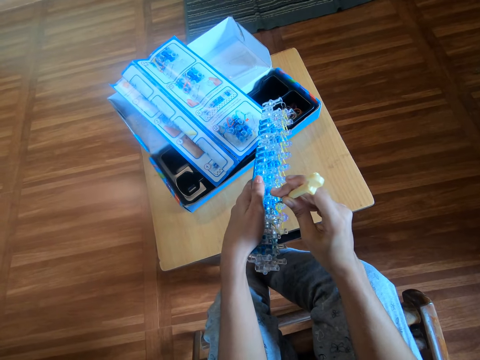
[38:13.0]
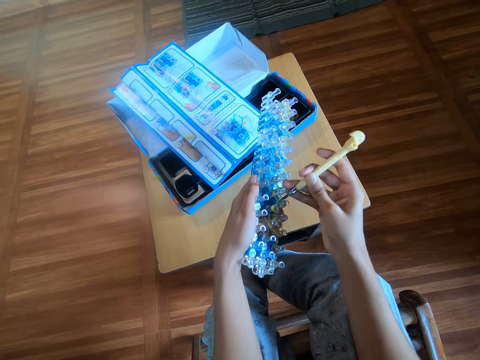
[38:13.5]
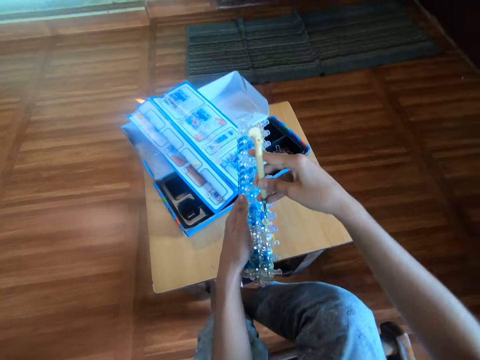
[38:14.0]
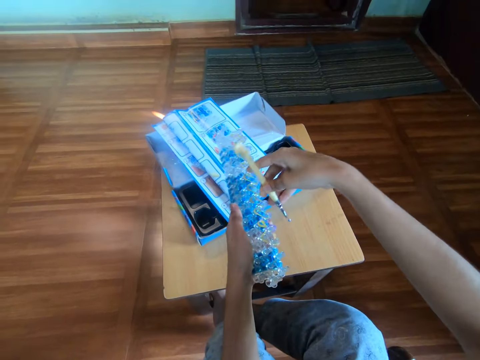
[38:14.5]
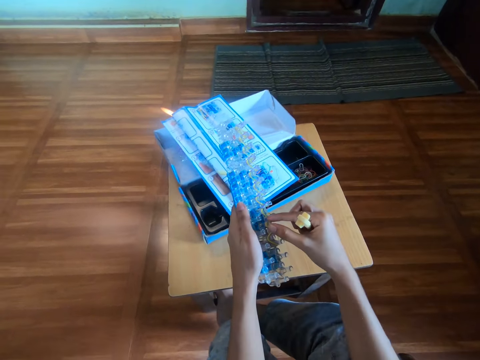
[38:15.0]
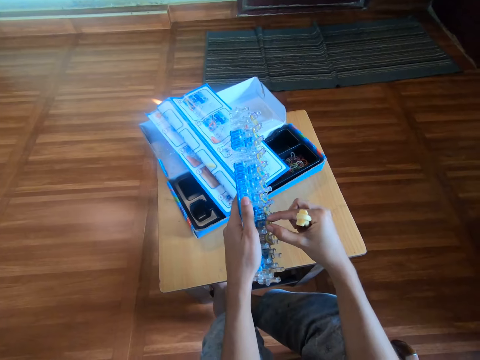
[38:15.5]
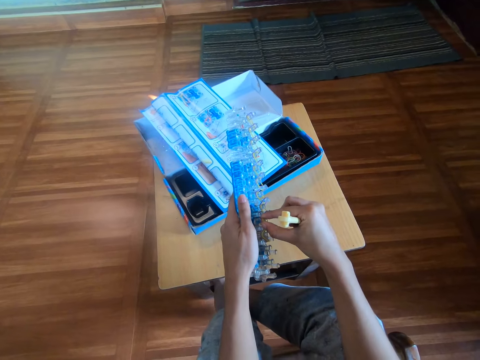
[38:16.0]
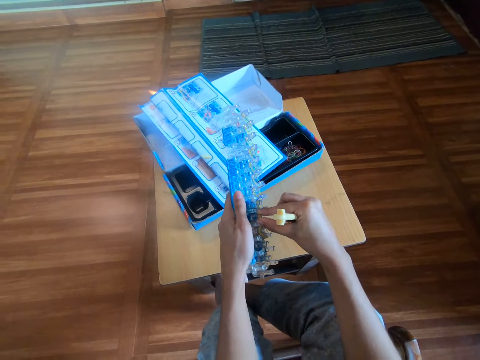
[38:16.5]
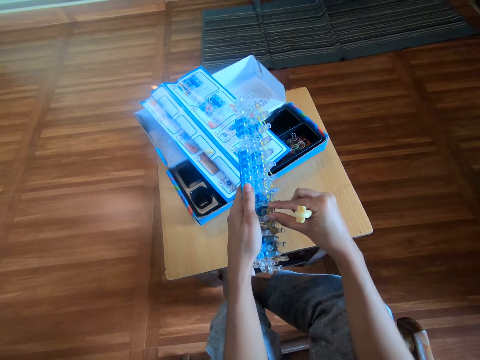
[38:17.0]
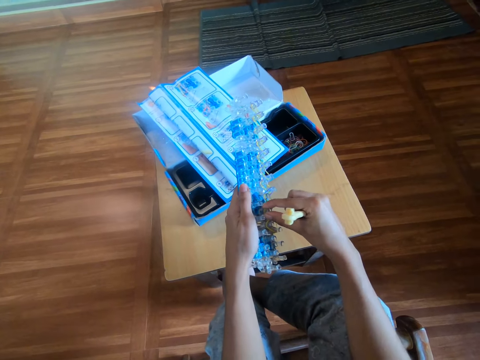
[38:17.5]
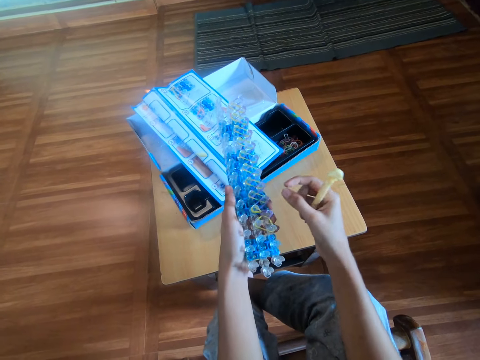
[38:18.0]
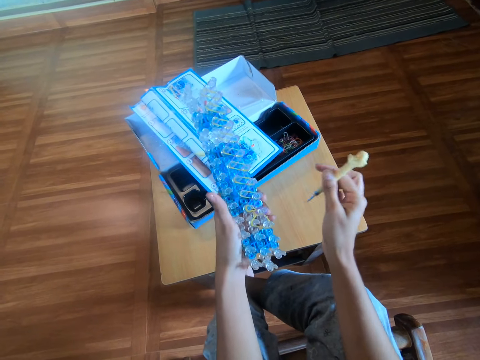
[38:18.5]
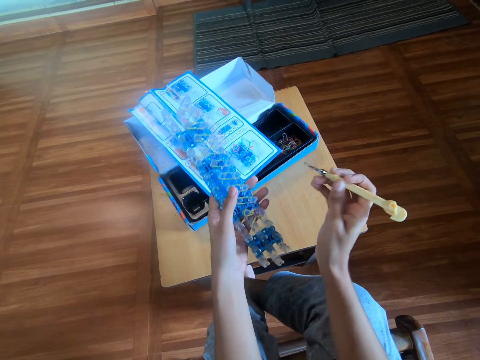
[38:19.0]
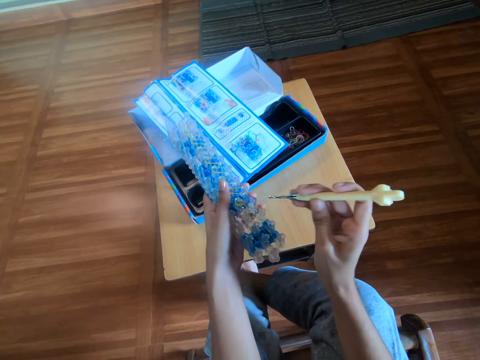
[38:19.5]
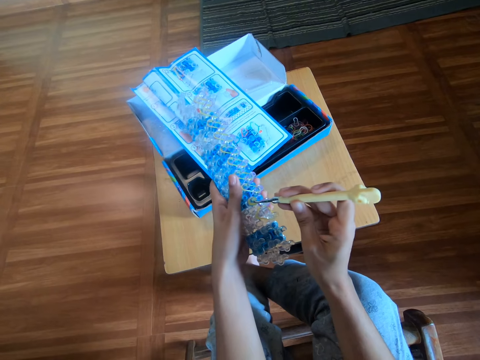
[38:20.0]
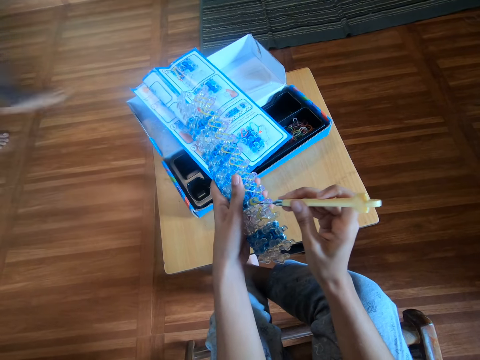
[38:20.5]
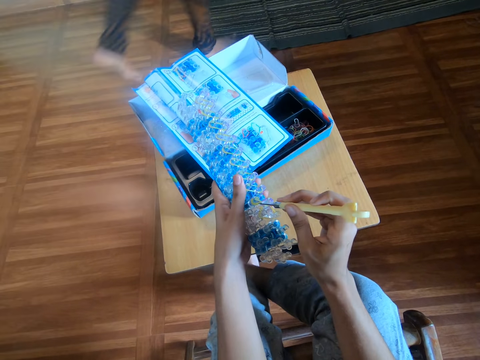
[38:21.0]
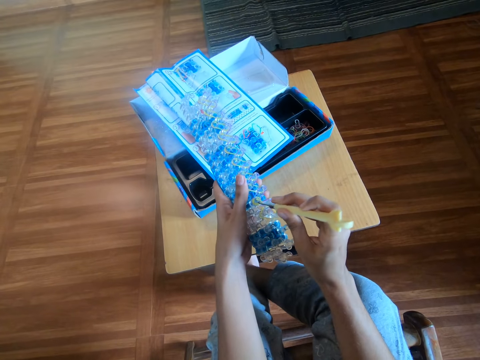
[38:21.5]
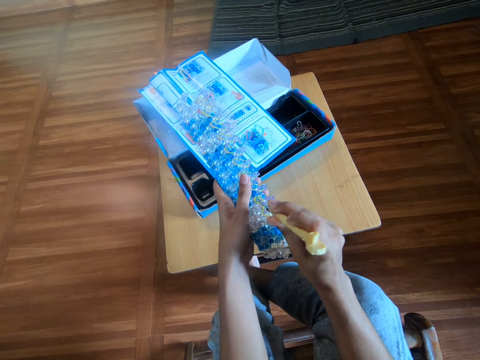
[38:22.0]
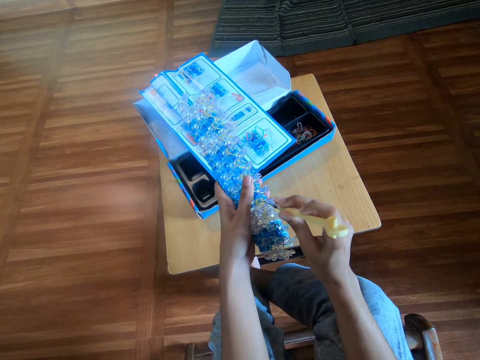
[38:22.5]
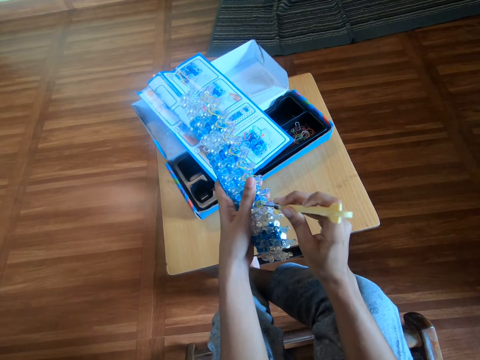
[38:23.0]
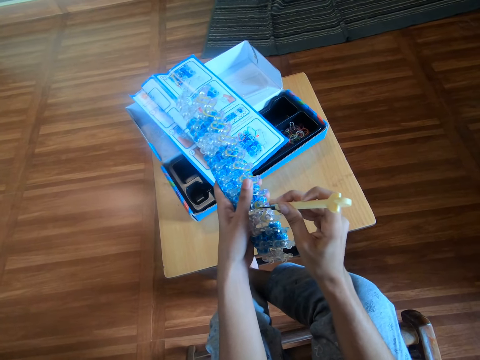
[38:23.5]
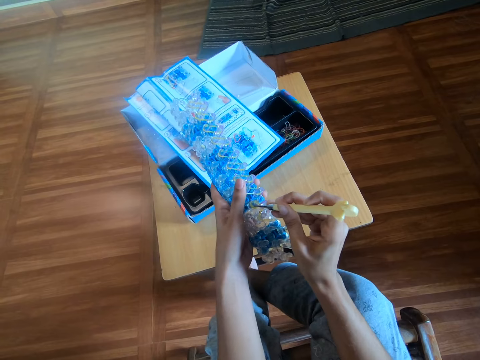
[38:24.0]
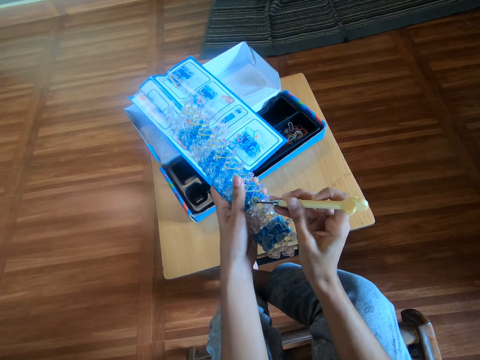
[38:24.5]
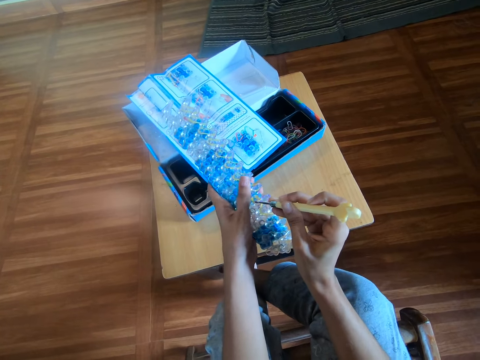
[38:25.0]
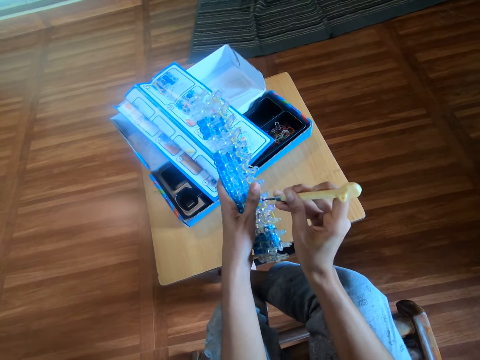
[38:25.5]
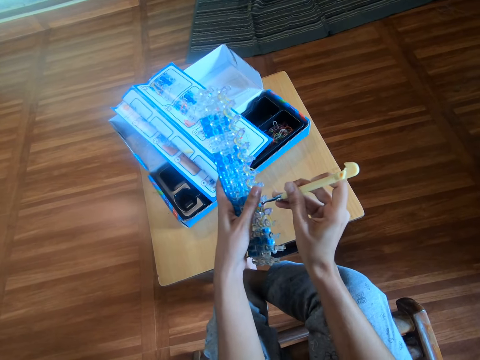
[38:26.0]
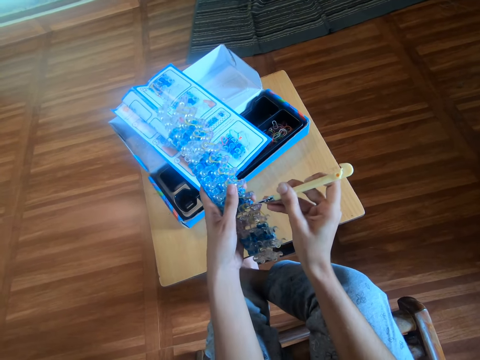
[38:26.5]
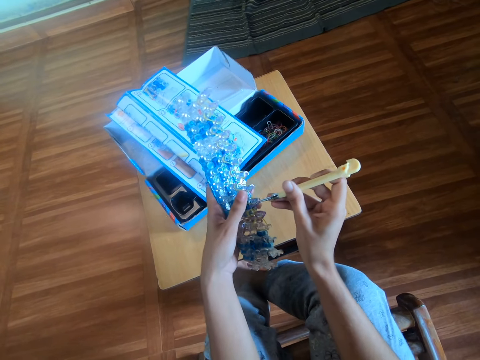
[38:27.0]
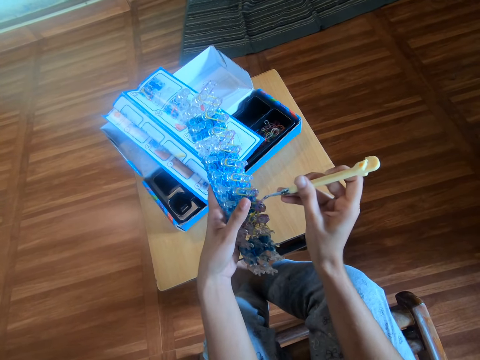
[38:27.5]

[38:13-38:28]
The camera wearer removes the crochet from the loom board. She adjusts the rubber band with a hand. She twists the mini rubber bands on the rubber band loom with her right hand. She adjusts the crochet on the hand. She crochets the loom board. A man walks past the camera wearer to the other side. The camera wearer twists the mini rubber bands on the rubber band loom with the crochet hook in her right hand.

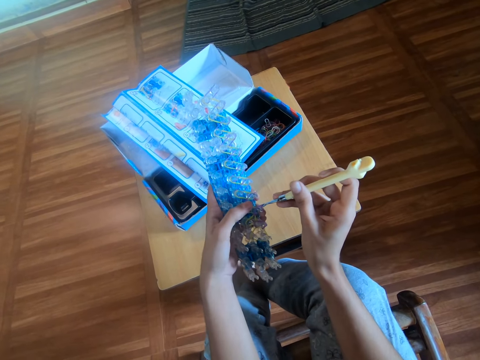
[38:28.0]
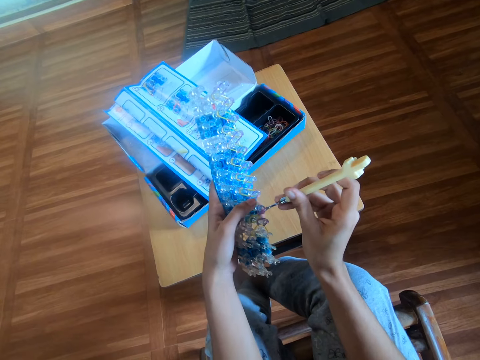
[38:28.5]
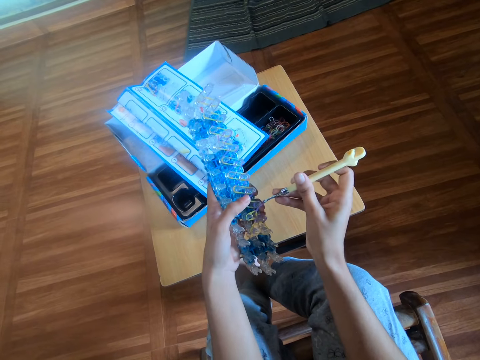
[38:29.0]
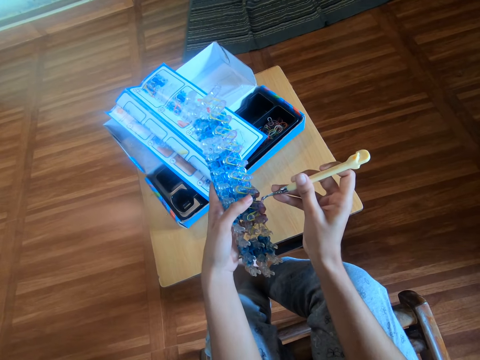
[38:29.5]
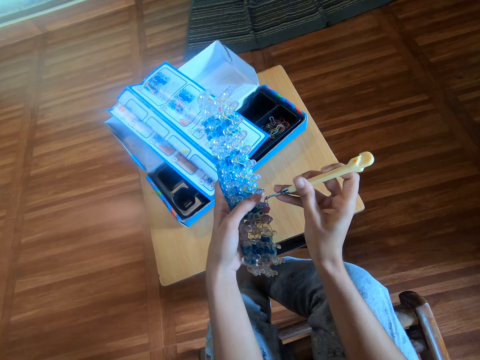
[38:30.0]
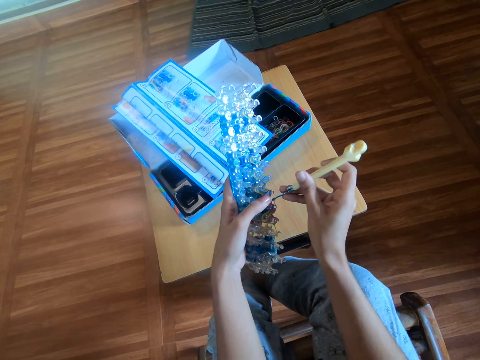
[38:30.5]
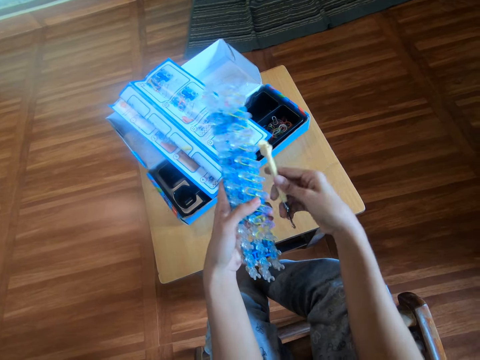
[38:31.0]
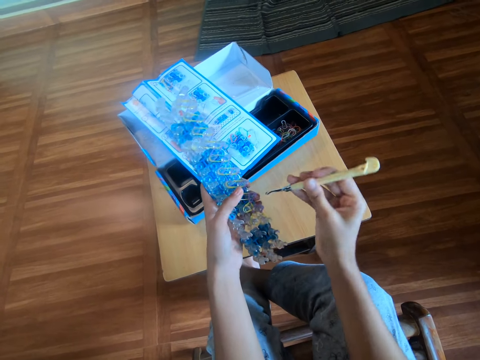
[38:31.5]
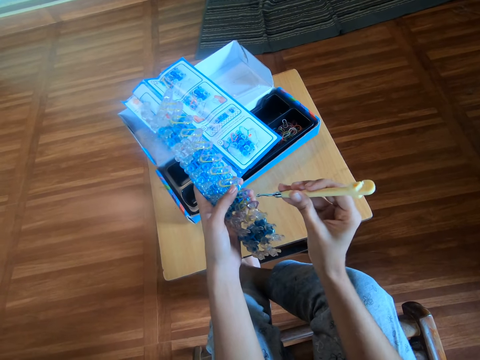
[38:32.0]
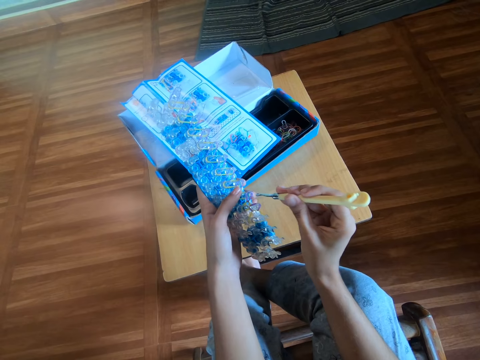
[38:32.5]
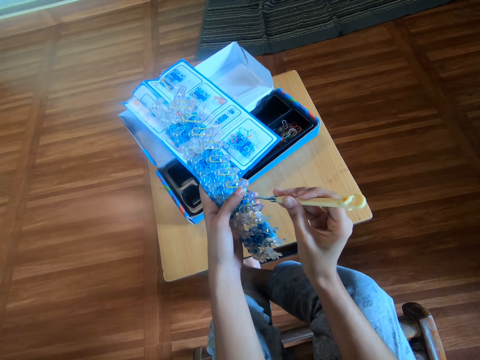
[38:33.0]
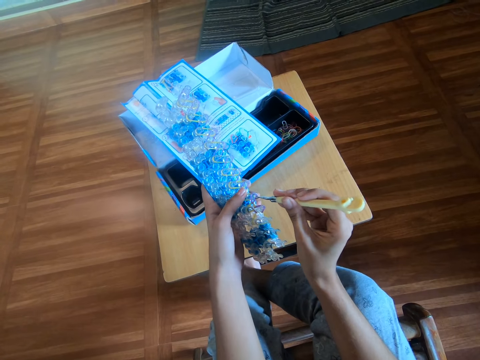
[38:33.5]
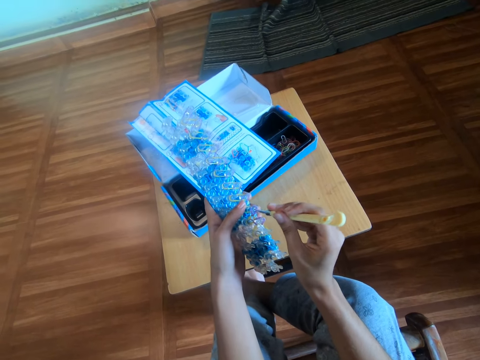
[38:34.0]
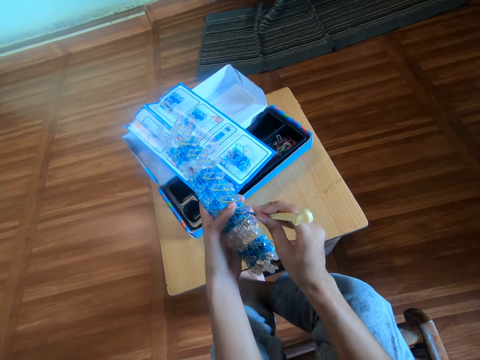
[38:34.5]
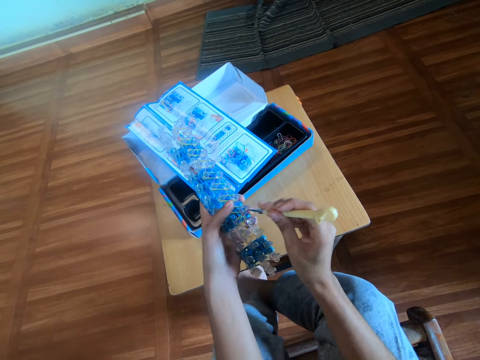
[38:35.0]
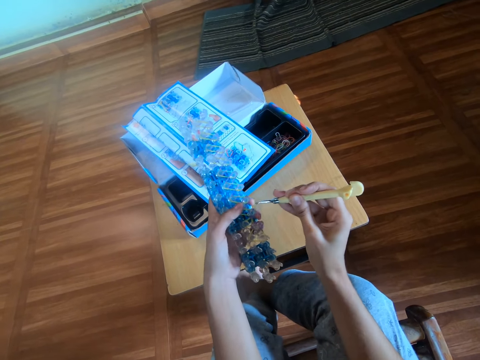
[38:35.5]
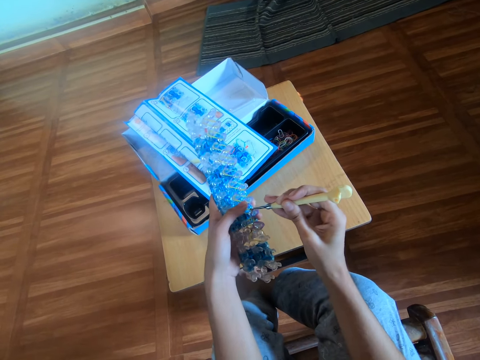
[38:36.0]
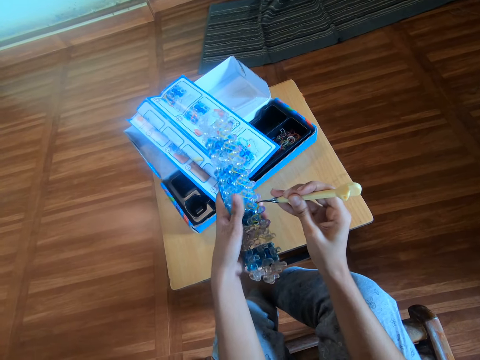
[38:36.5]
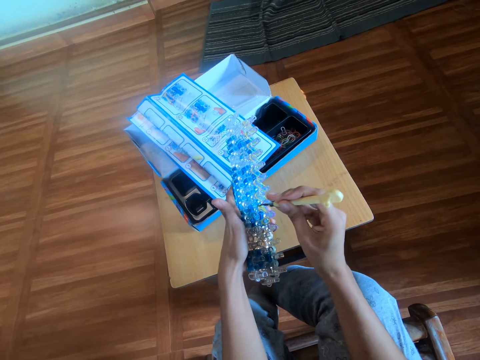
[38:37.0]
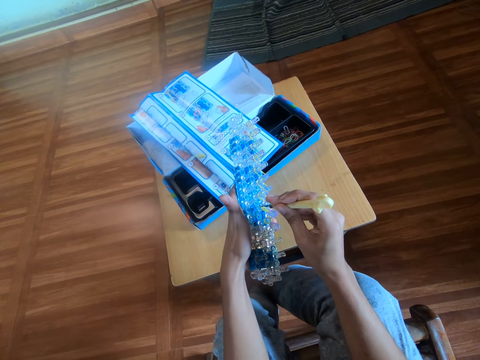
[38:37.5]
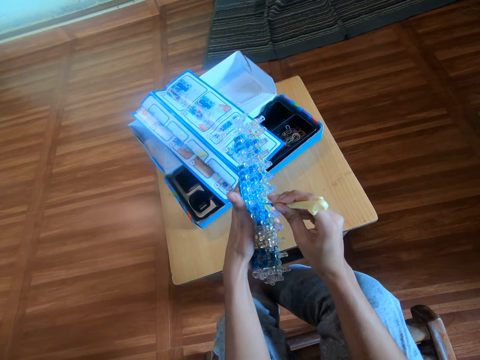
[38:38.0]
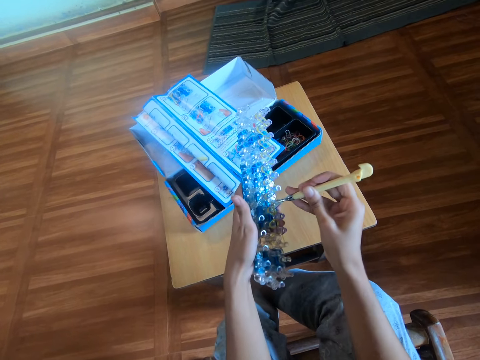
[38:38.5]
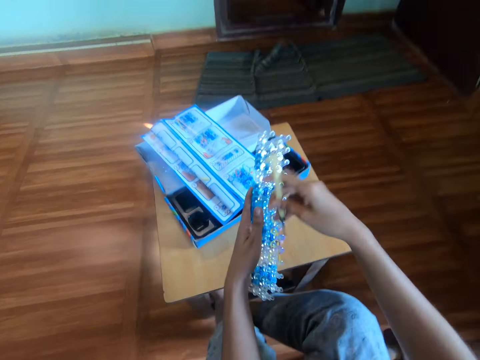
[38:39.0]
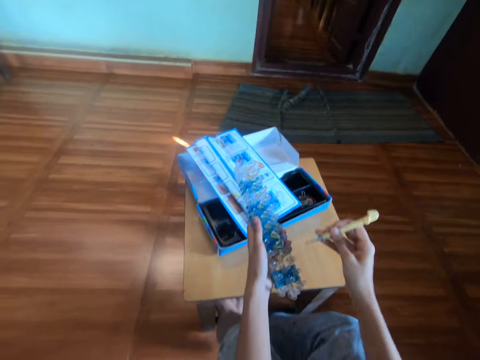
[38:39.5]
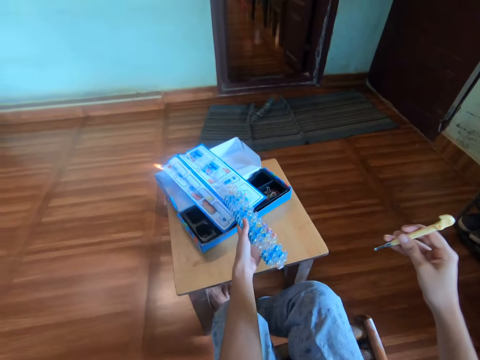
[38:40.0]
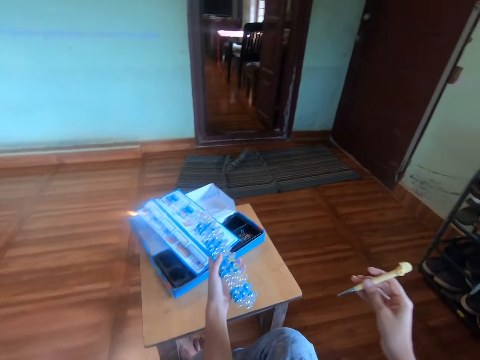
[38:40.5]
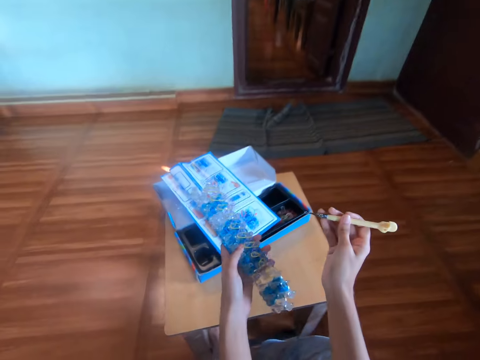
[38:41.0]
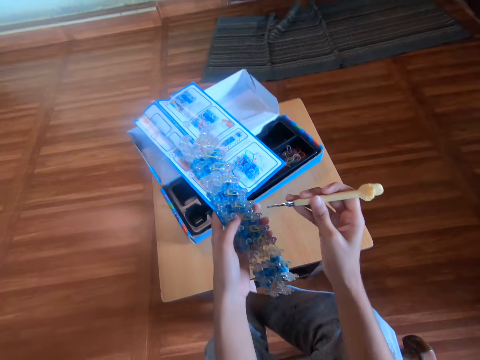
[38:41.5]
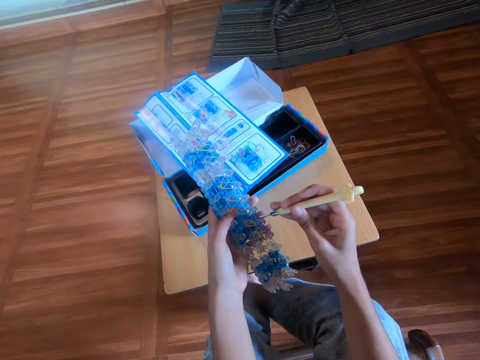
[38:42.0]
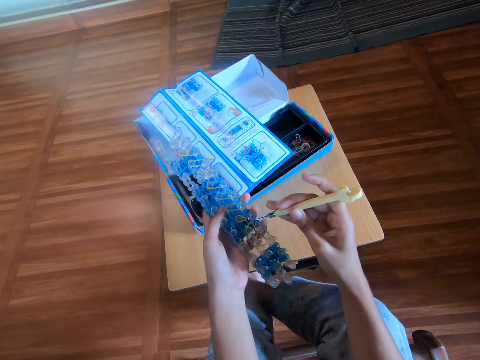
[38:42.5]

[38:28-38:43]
The camera wearer moves the crochet away from the loom board. They move the crochet towards the loom board. They touch the loom board with the crochet. They touch the loom board with the crochet again. They crochet the loom board. They move the crochet away from the loom board. They move the crochet towards the loom board.
